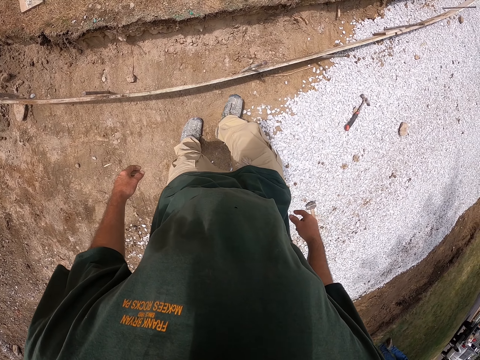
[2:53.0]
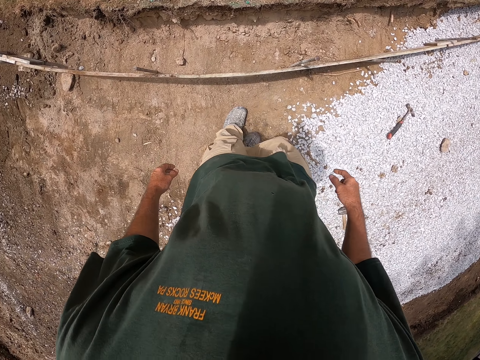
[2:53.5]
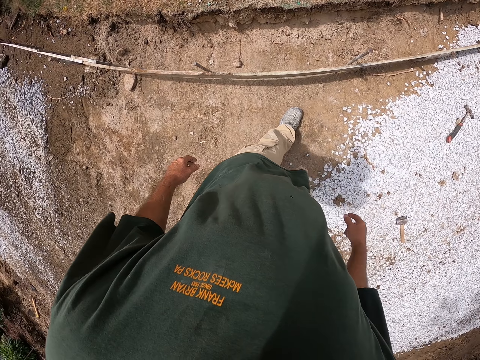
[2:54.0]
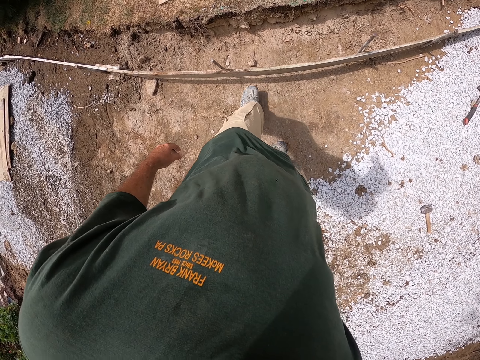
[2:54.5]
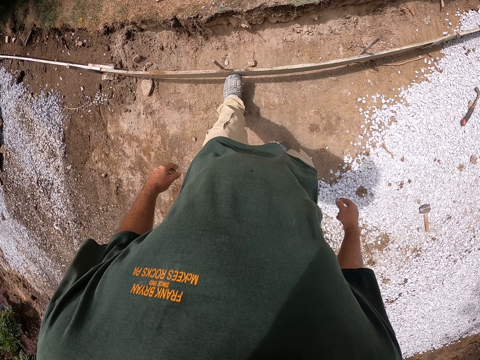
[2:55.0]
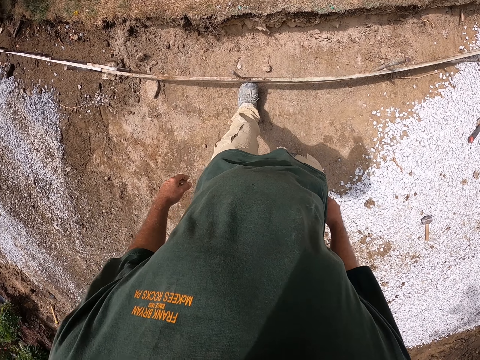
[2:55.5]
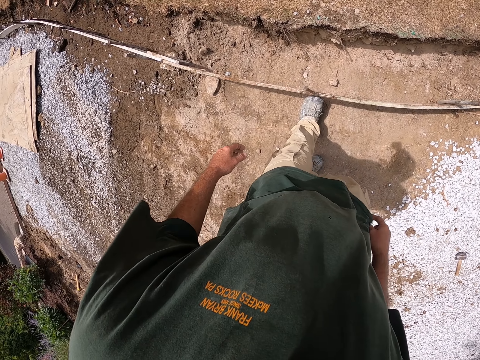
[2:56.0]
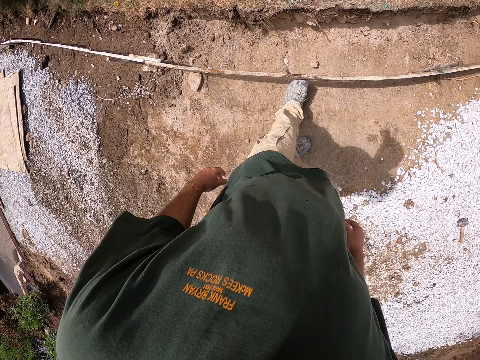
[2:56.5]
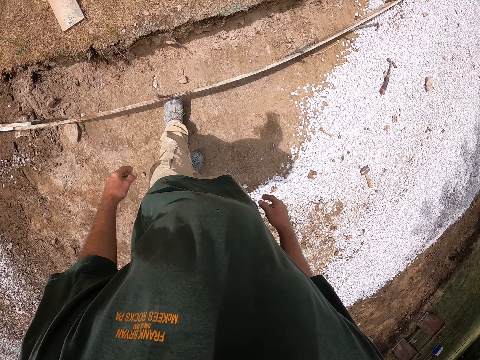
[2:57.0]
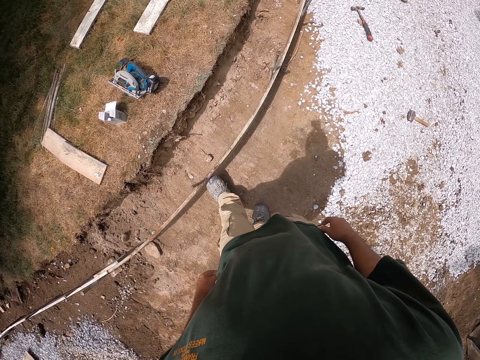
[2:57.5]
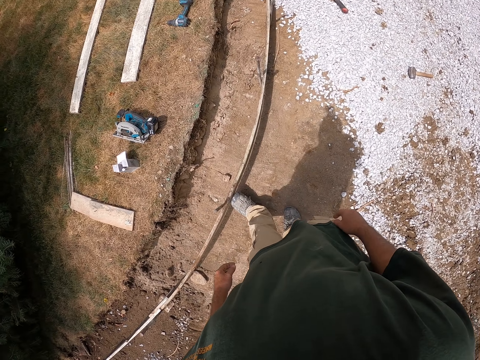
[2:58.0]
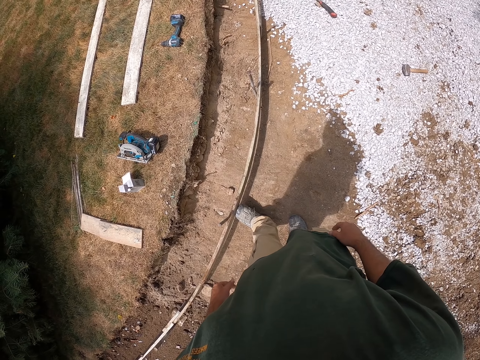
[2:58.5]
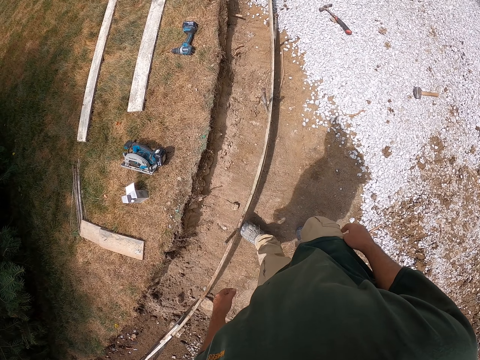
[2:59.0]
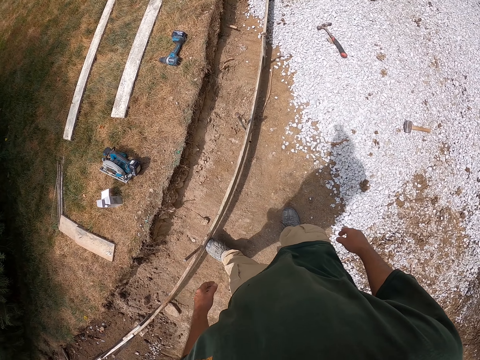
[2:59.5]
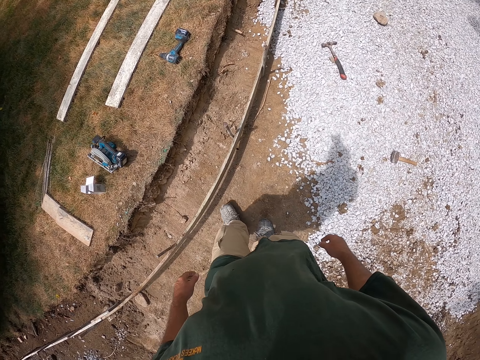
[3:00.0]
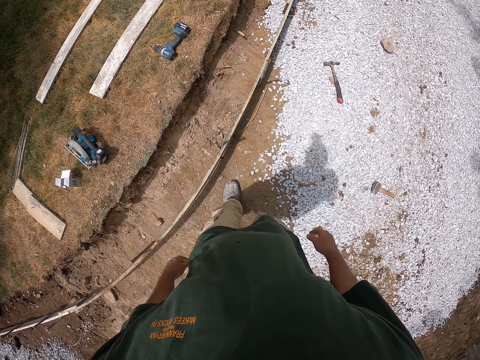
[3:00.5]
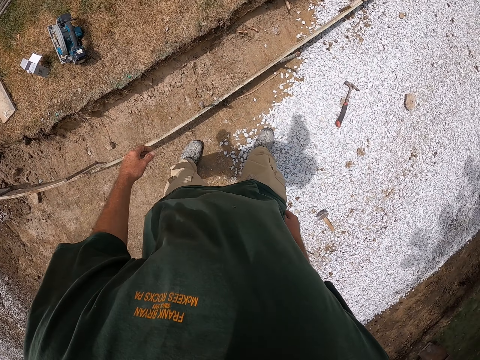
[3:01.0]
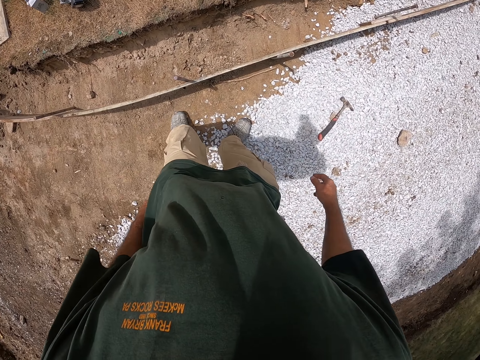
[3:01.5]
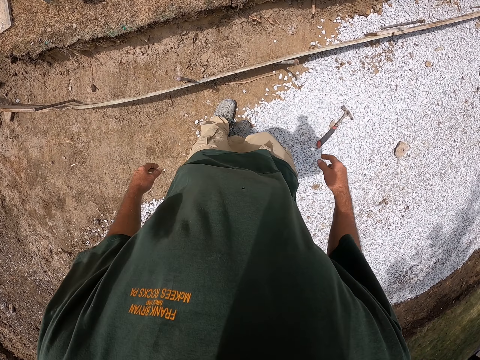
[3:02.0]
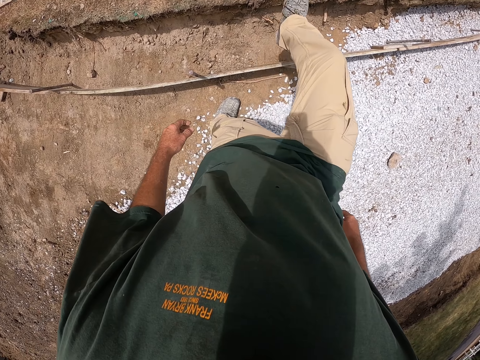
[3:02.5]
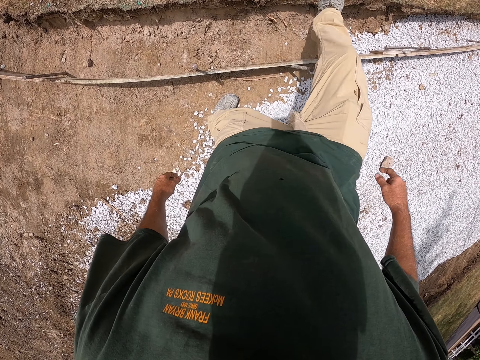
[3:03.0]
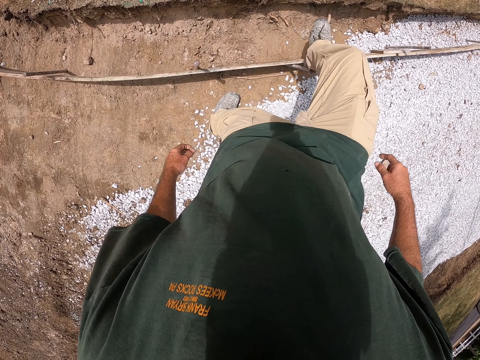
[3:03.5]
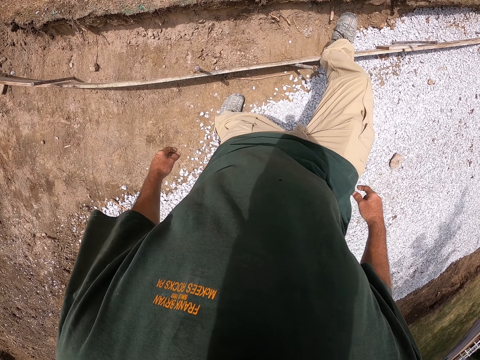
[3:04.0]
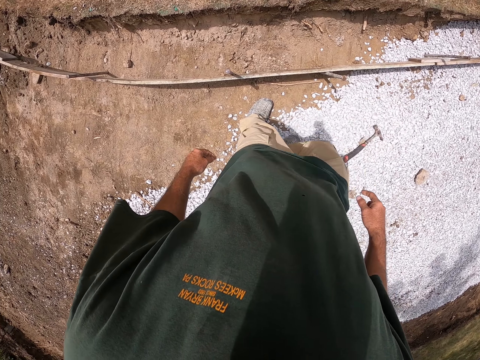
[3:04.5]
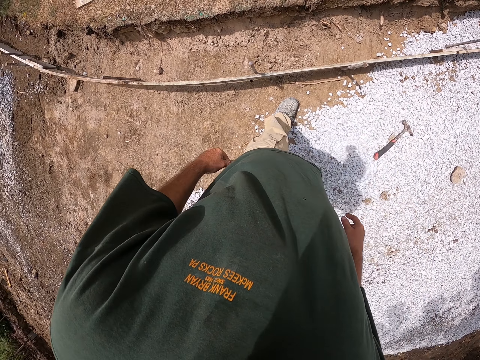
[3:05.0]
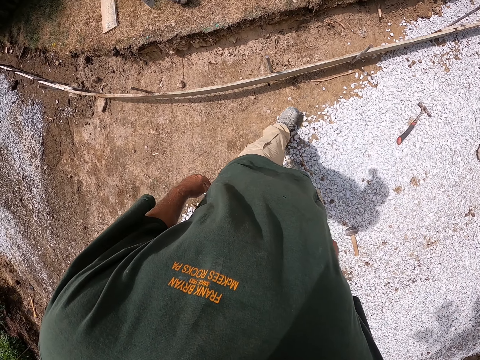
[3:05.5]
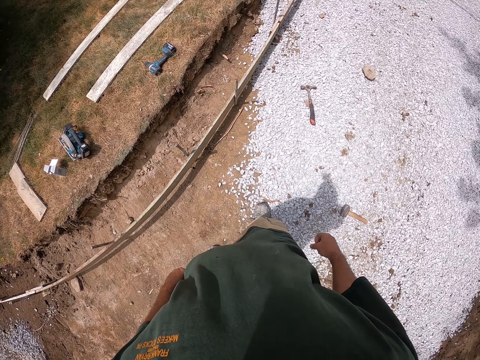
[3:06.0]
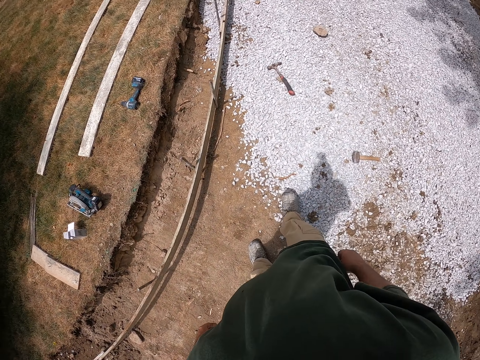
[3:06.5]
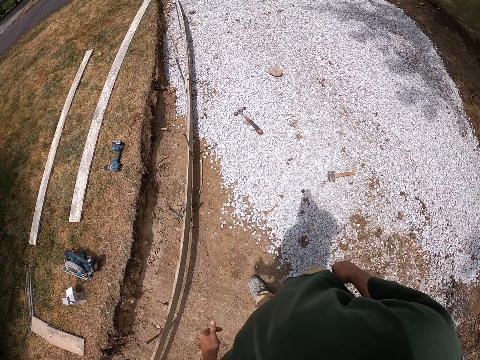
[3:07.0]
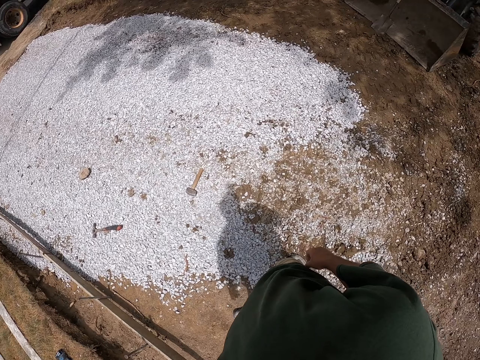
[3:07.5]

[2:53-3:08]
The camera wearer steps on the wood with the left leg. He looks around the compound. He holds the wood with his leg. He looks around the compound. He walks around the compound. He adjusts the iron rod with the right leg and knocks the wood. He walks around and looks around the compound.

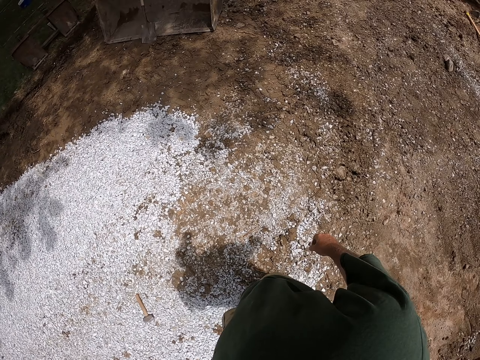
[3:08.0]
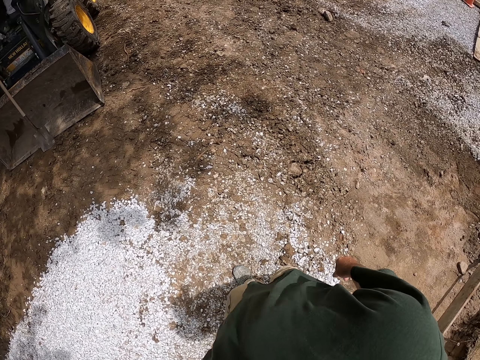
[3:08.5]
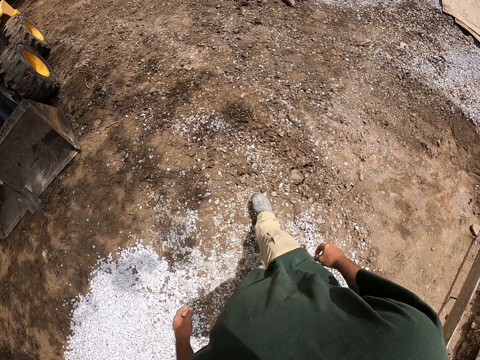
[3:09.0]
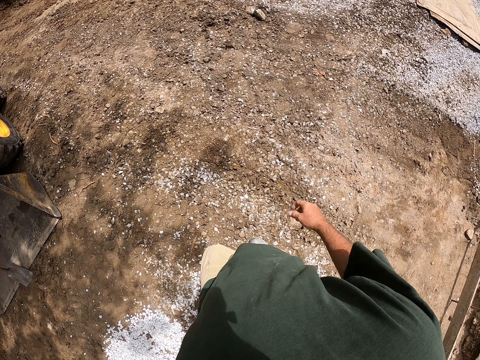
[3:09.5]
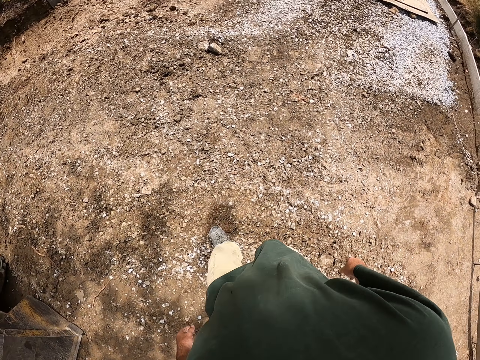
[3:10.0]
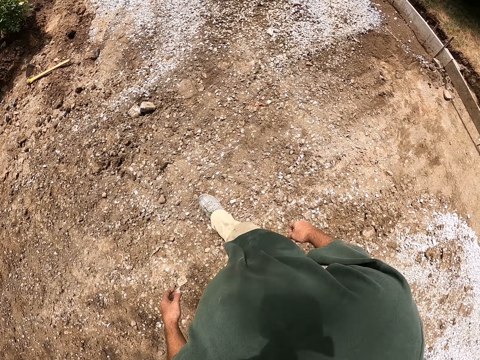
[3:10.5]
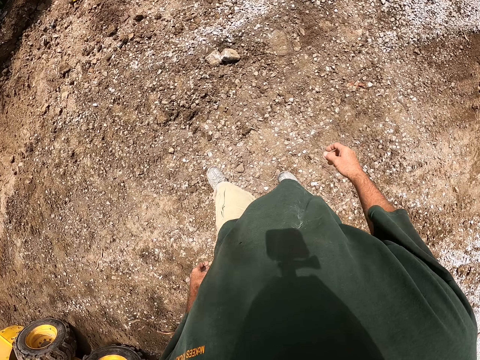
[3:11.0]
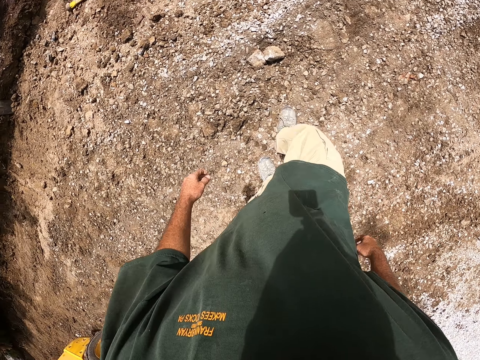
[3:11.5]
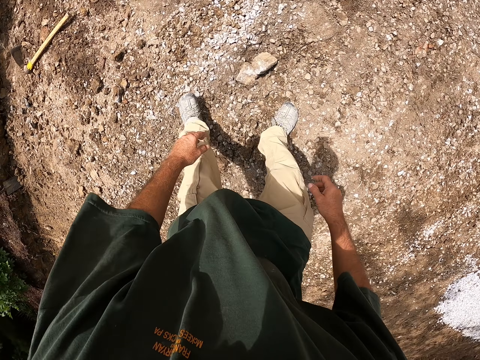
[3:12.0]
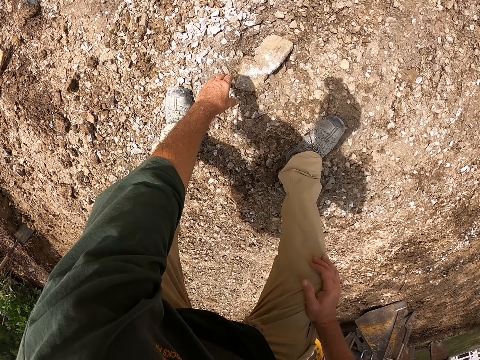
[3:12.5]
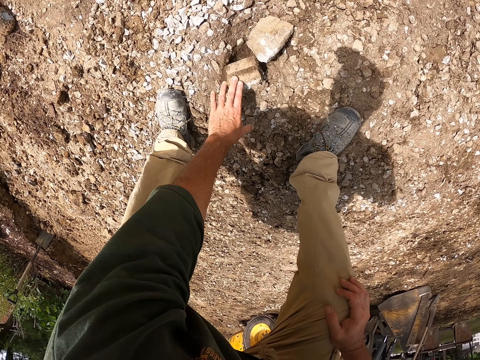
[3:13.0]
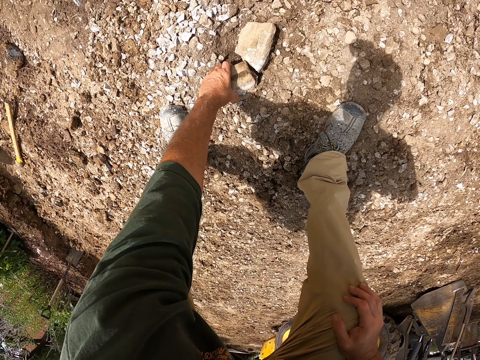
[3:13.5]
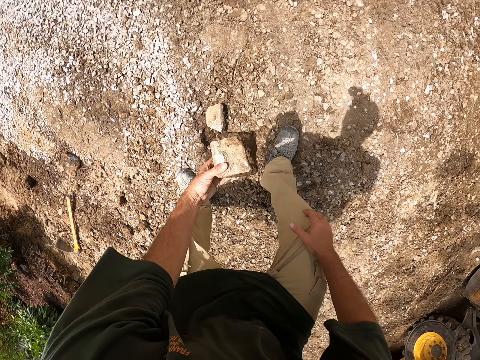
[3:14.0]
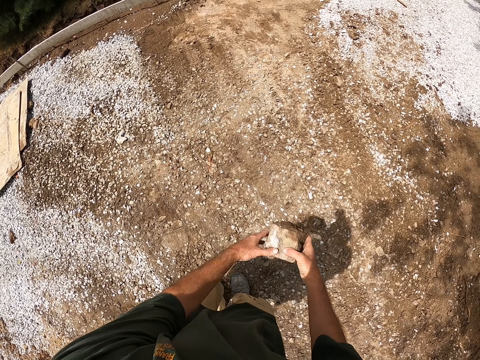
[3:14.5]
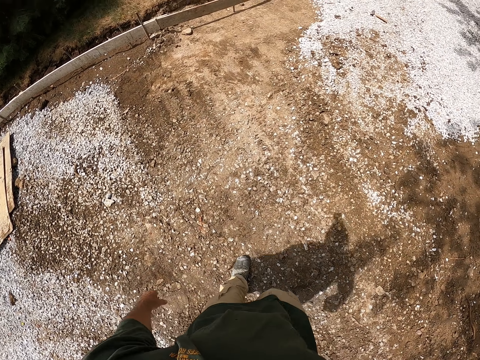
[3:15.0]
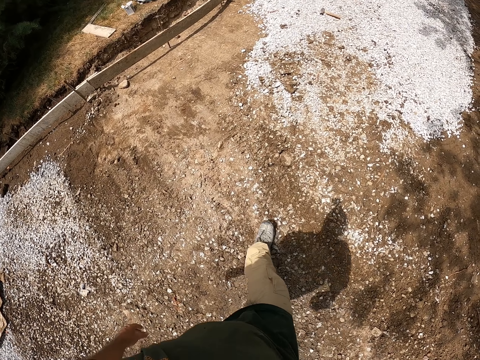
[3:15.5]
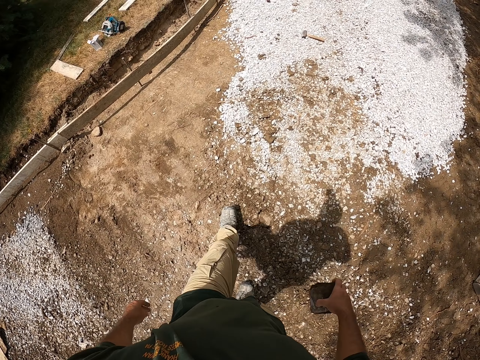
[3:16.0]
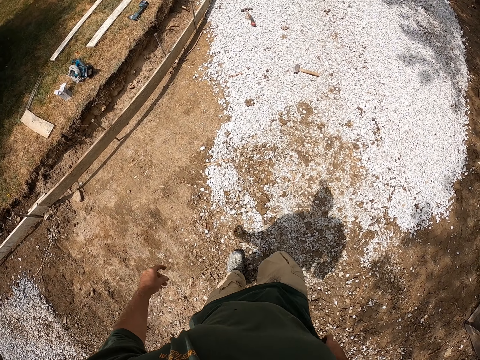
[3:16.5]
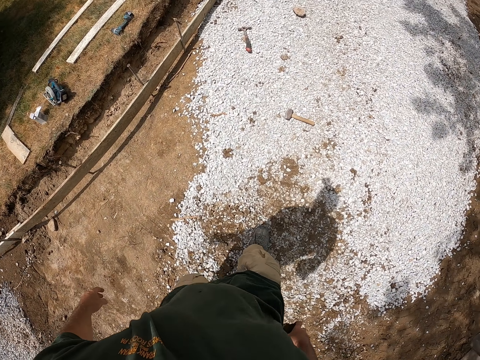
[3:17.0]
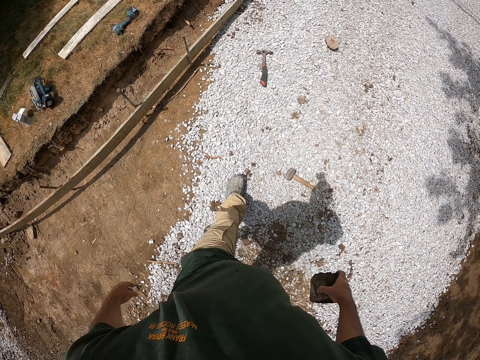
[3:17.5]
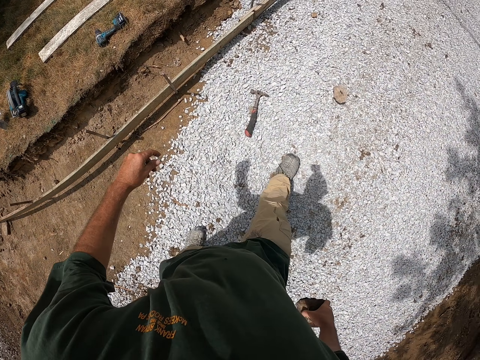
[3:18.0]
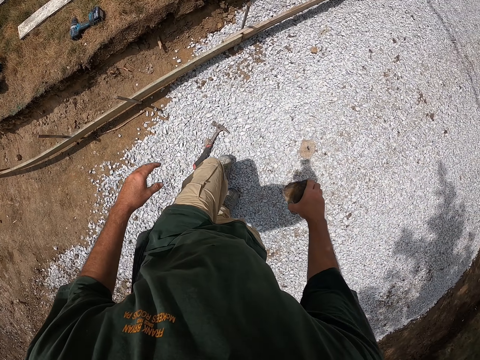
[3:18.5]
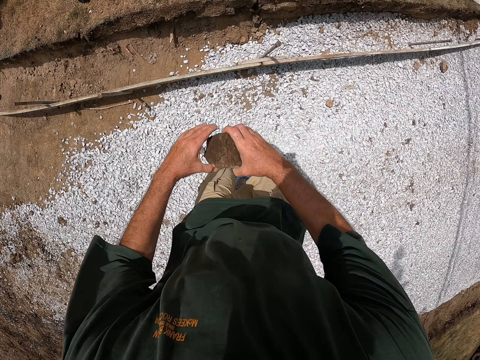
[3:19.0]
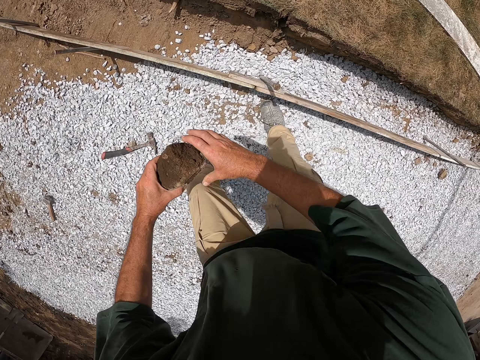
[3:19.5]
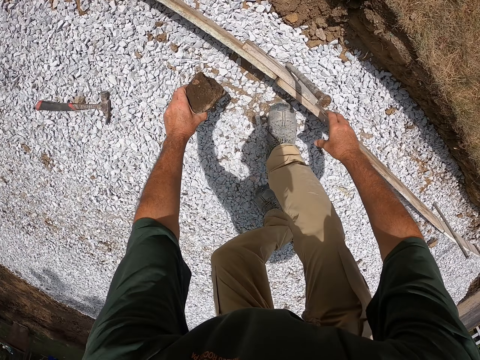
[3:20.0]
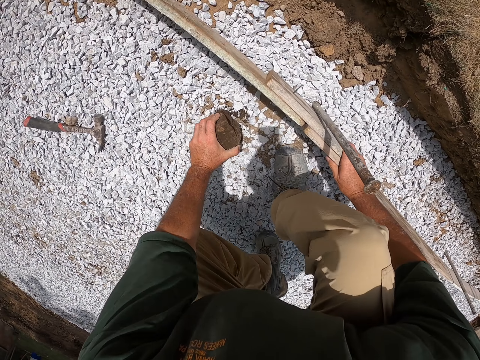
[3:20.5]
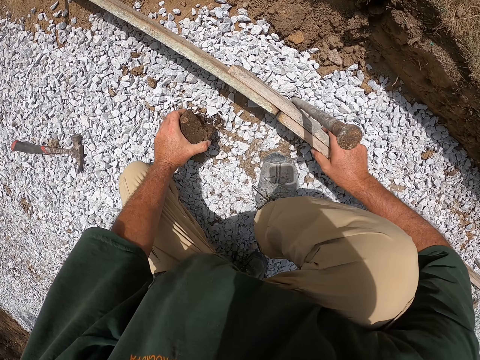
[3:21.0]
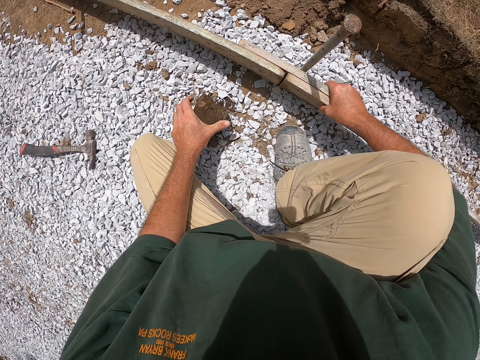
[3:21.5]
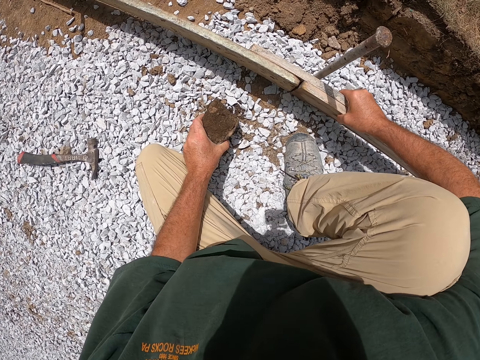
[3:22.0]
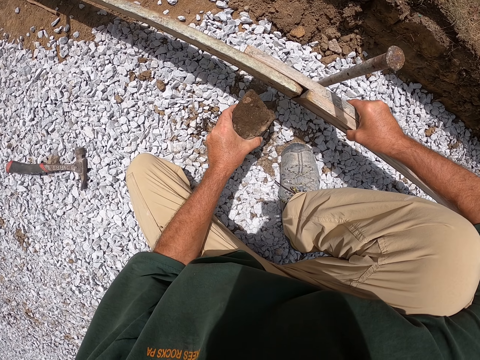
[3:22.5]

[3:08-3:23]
The camera wearer walks around the compound. He picks up the stone from the ground. He bends down. He stands up. He exchanges the stone on his hands. He walks around the compound with the stone. He walks around the compound again. He exchanges the stone on his hands. He kneels down, bends down and holds the wood. He fixes the stone beneath the wood.
